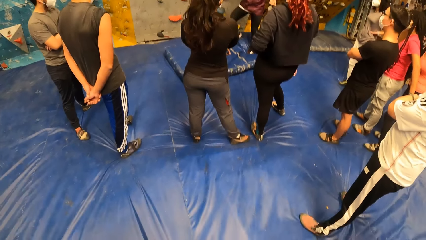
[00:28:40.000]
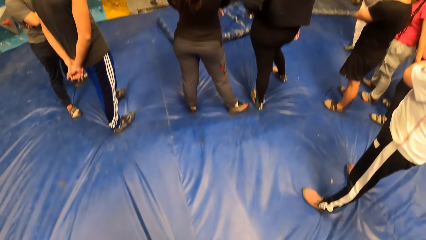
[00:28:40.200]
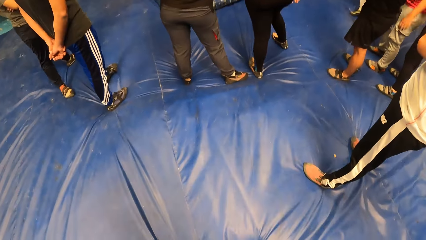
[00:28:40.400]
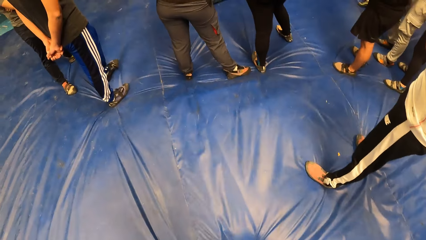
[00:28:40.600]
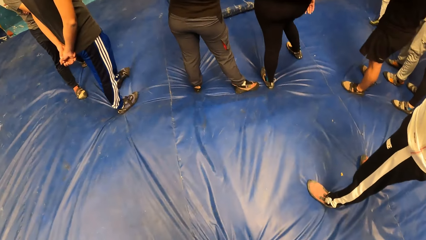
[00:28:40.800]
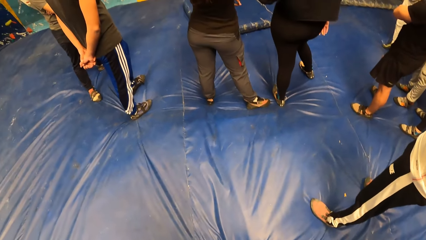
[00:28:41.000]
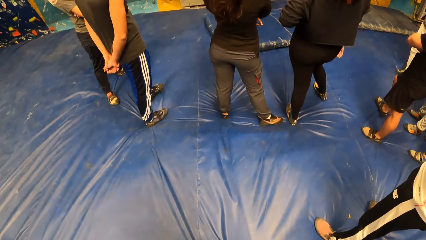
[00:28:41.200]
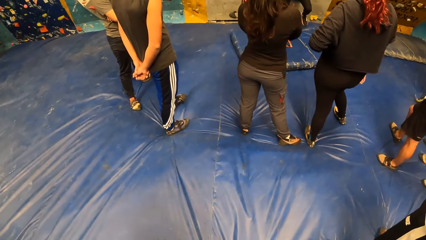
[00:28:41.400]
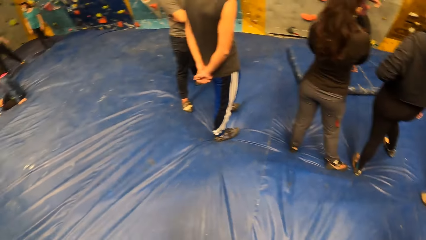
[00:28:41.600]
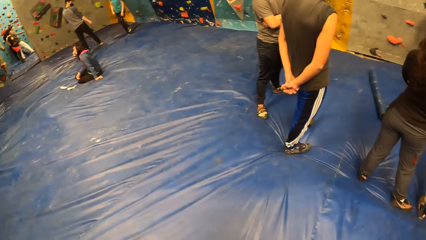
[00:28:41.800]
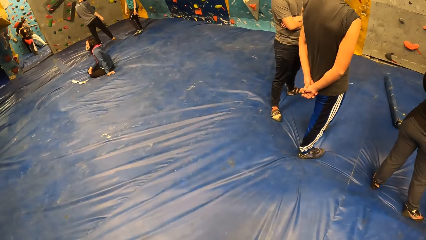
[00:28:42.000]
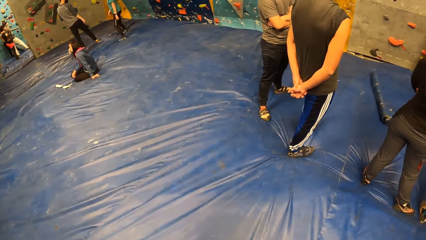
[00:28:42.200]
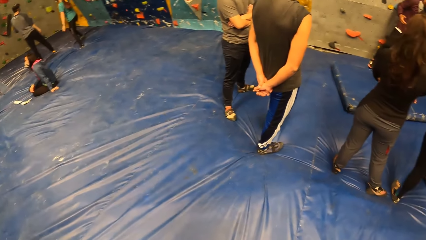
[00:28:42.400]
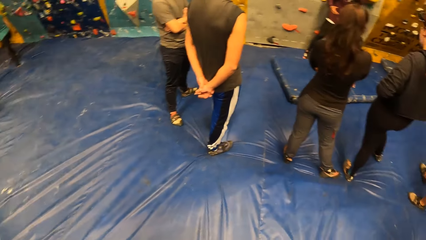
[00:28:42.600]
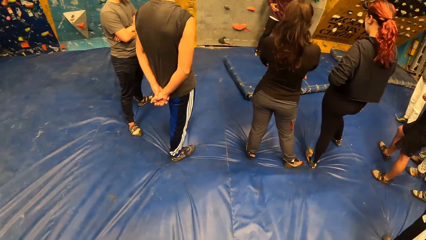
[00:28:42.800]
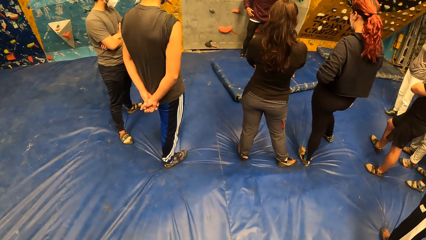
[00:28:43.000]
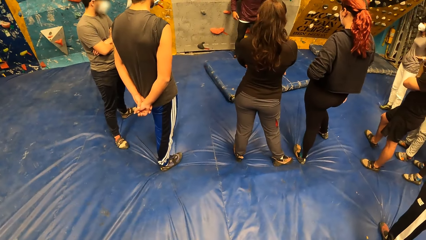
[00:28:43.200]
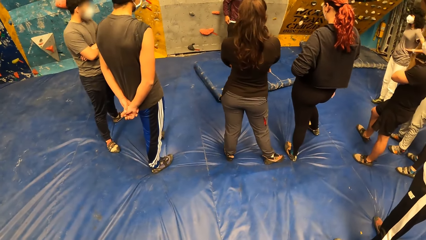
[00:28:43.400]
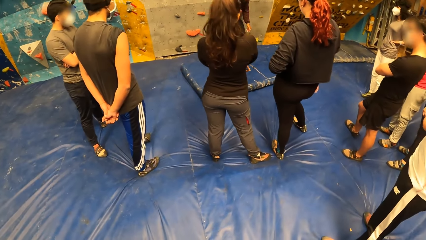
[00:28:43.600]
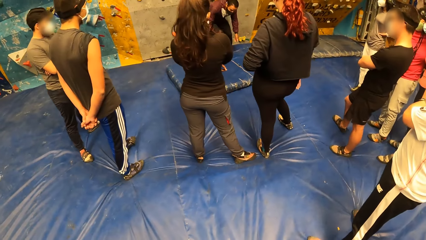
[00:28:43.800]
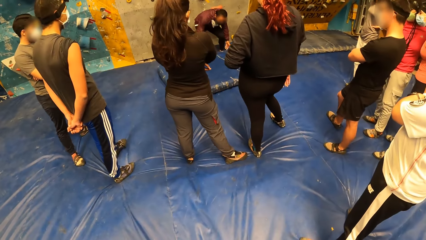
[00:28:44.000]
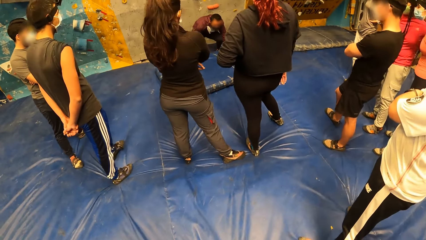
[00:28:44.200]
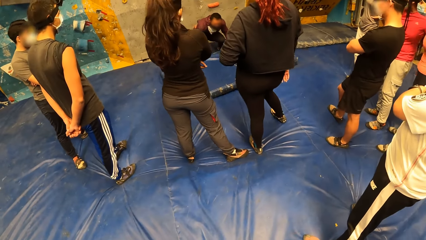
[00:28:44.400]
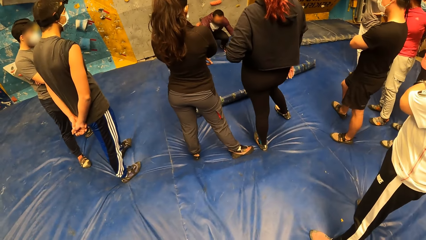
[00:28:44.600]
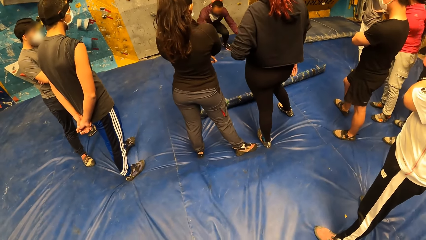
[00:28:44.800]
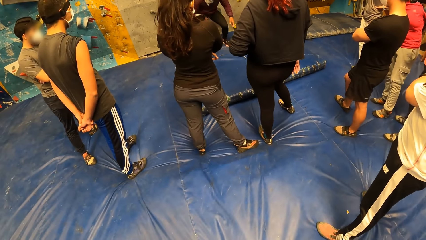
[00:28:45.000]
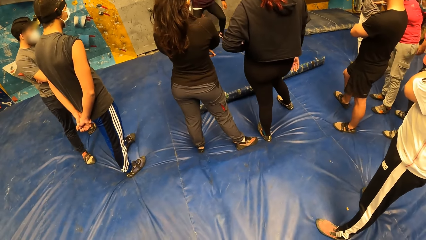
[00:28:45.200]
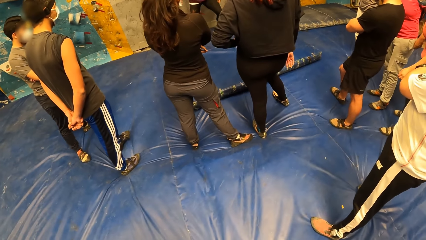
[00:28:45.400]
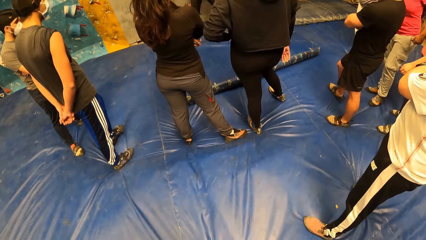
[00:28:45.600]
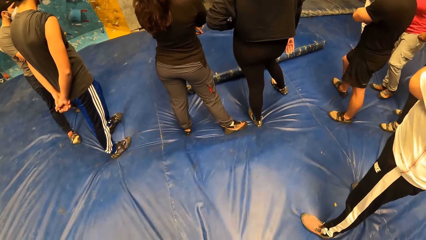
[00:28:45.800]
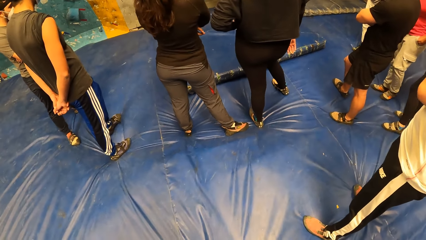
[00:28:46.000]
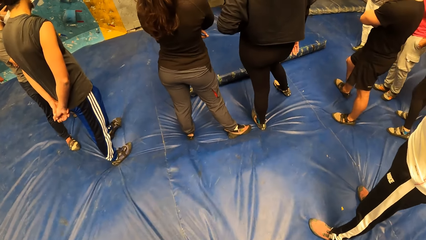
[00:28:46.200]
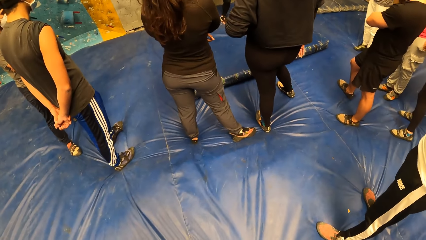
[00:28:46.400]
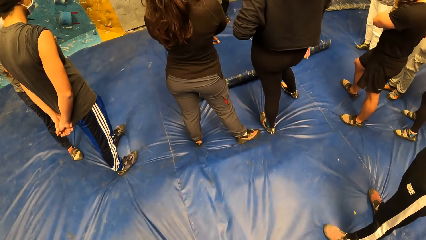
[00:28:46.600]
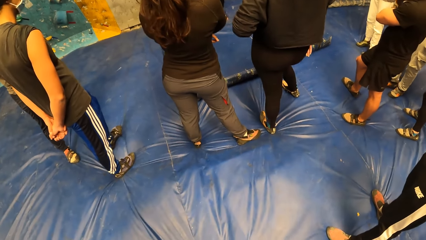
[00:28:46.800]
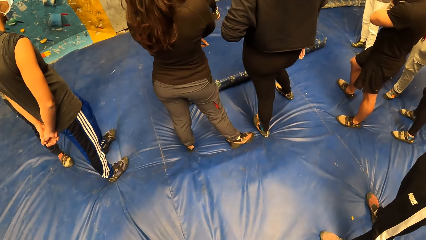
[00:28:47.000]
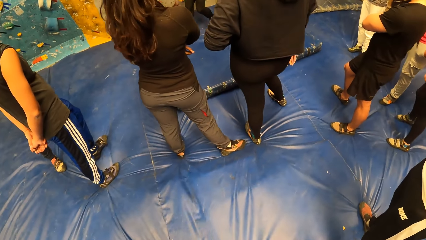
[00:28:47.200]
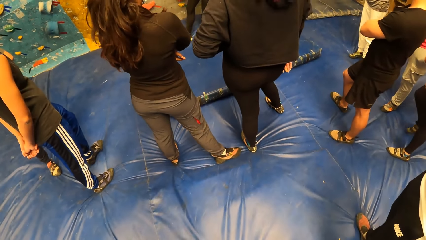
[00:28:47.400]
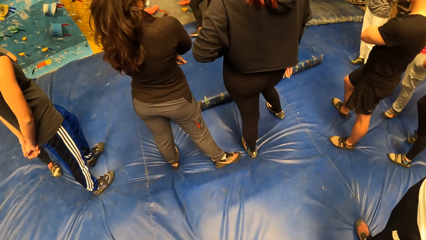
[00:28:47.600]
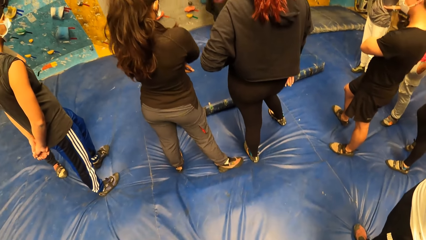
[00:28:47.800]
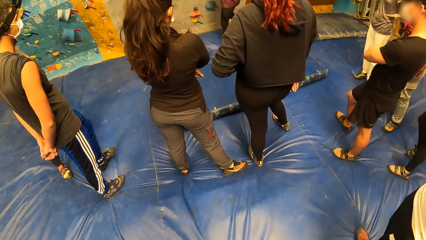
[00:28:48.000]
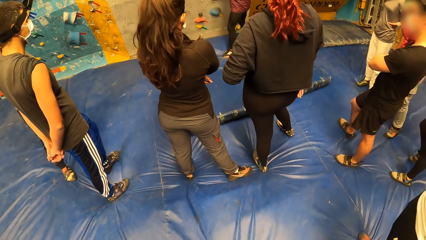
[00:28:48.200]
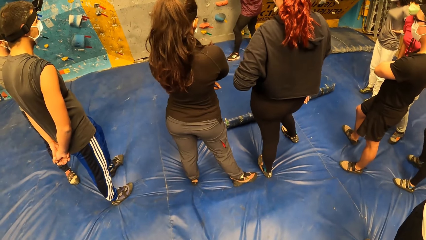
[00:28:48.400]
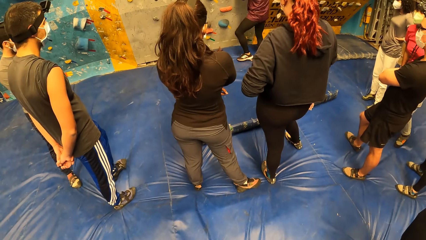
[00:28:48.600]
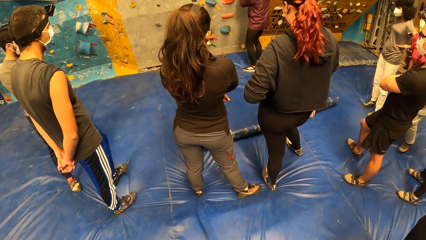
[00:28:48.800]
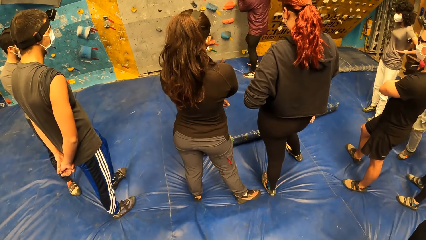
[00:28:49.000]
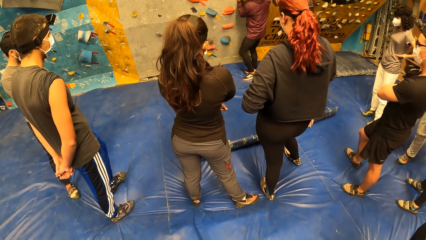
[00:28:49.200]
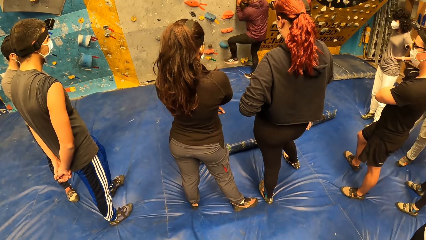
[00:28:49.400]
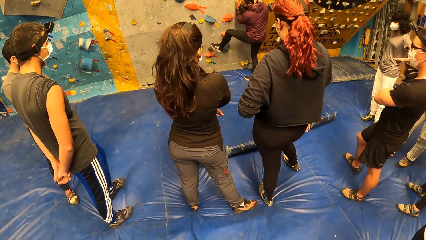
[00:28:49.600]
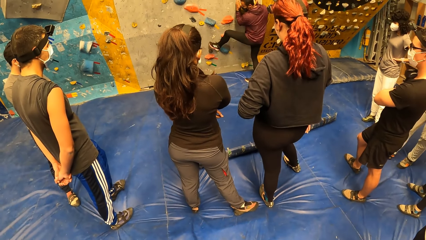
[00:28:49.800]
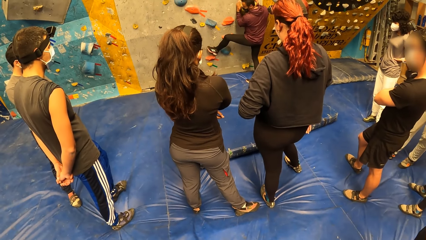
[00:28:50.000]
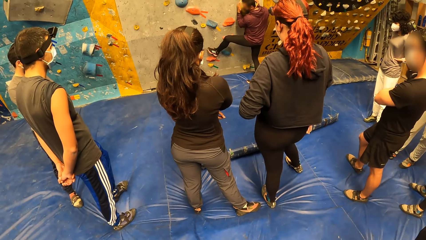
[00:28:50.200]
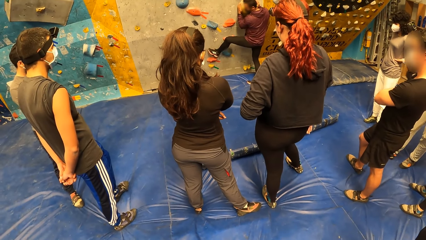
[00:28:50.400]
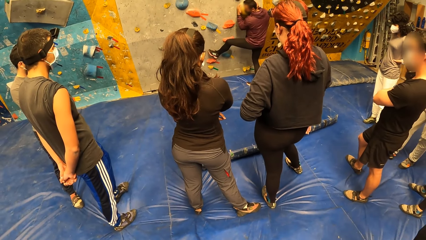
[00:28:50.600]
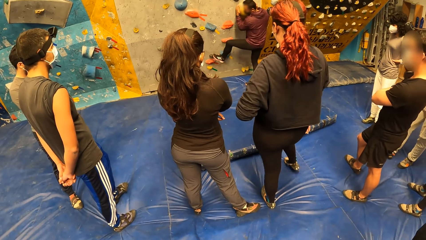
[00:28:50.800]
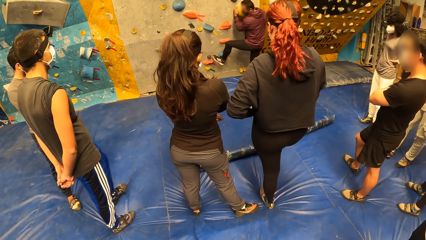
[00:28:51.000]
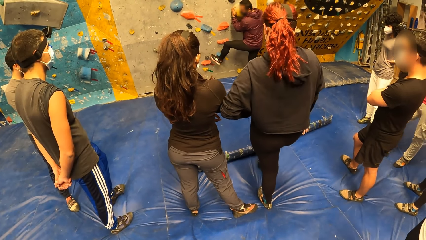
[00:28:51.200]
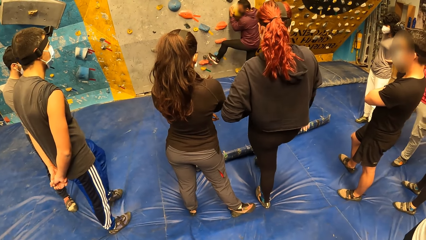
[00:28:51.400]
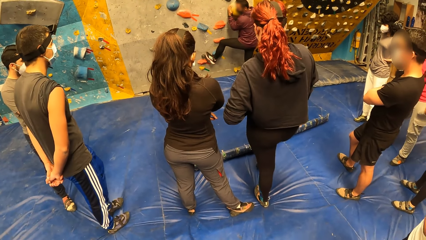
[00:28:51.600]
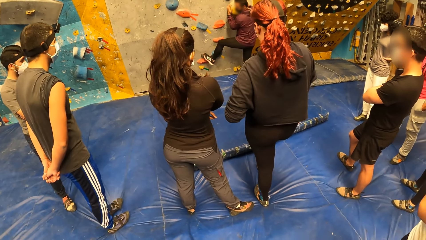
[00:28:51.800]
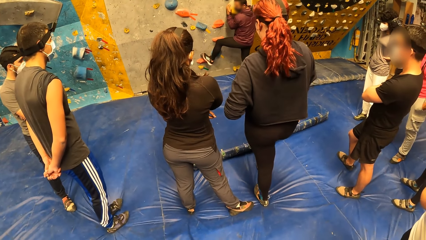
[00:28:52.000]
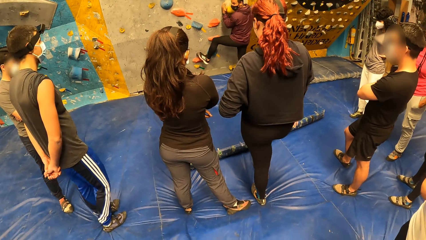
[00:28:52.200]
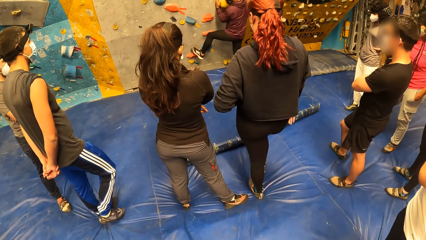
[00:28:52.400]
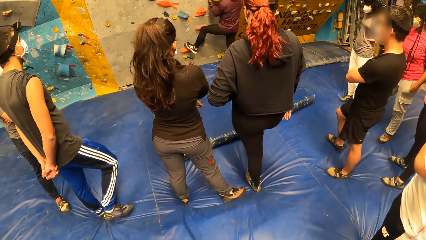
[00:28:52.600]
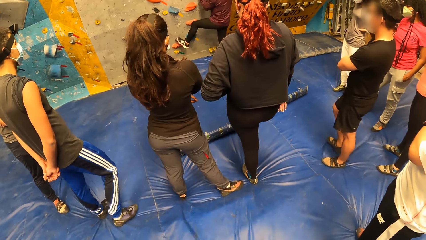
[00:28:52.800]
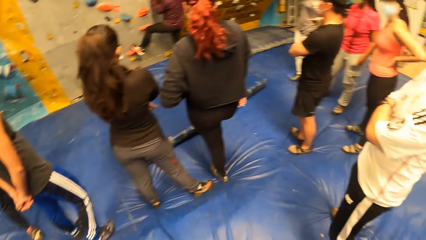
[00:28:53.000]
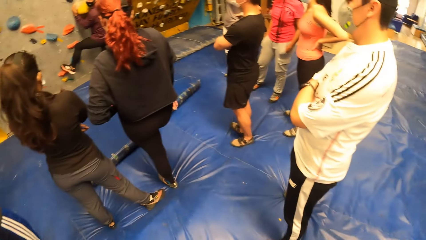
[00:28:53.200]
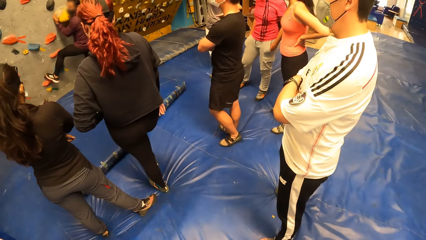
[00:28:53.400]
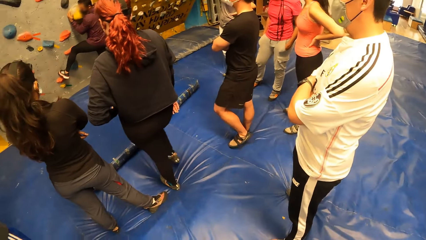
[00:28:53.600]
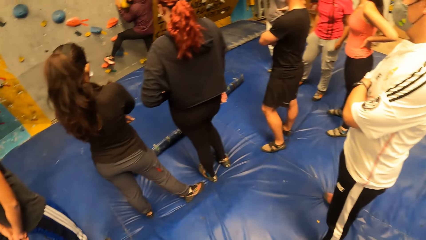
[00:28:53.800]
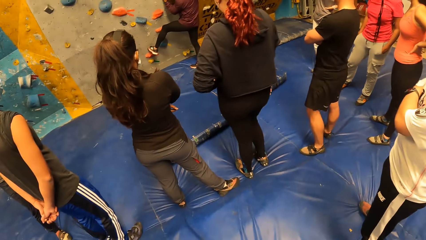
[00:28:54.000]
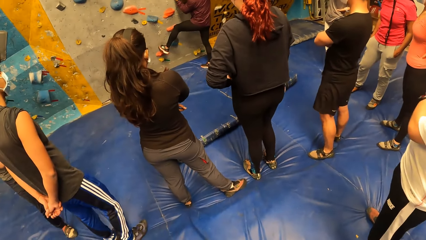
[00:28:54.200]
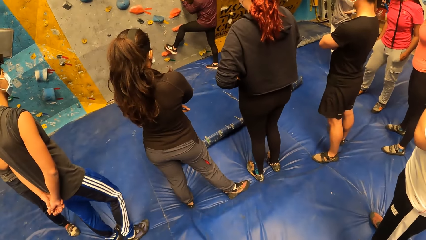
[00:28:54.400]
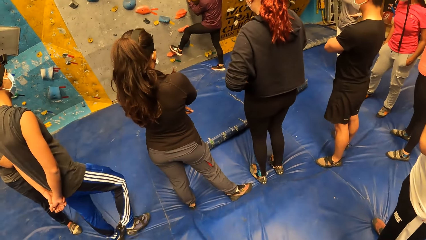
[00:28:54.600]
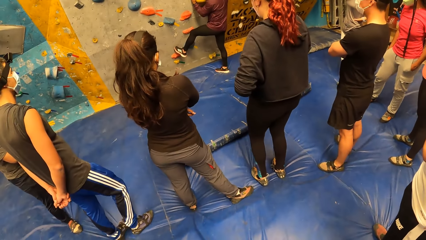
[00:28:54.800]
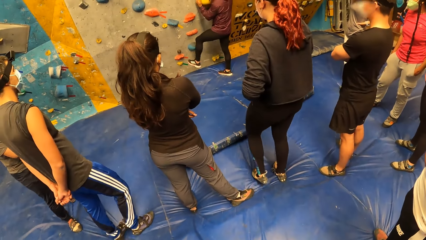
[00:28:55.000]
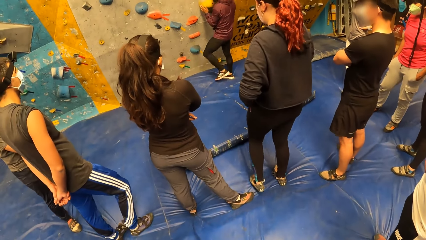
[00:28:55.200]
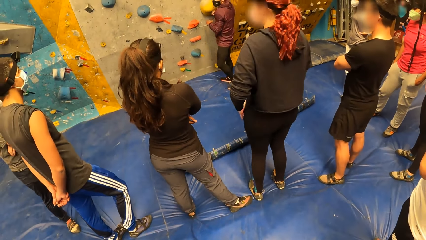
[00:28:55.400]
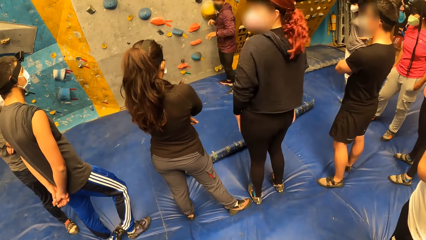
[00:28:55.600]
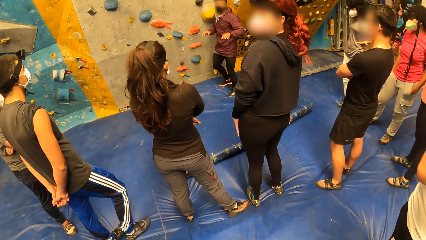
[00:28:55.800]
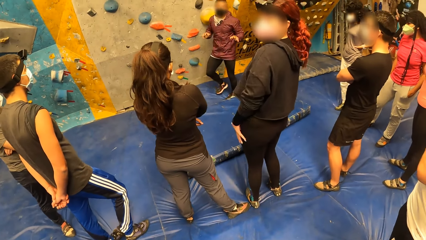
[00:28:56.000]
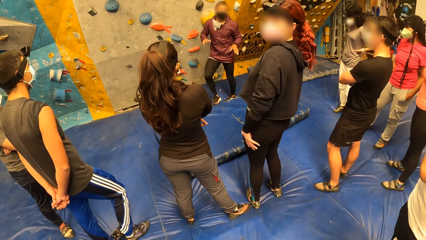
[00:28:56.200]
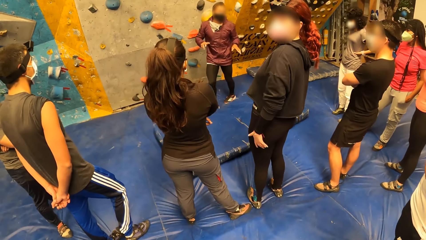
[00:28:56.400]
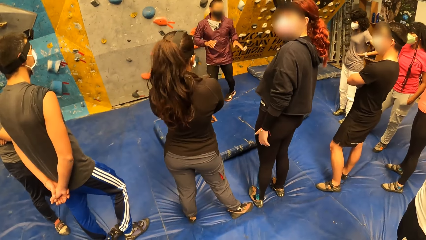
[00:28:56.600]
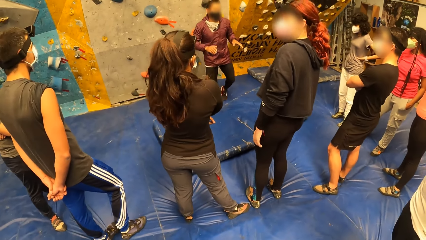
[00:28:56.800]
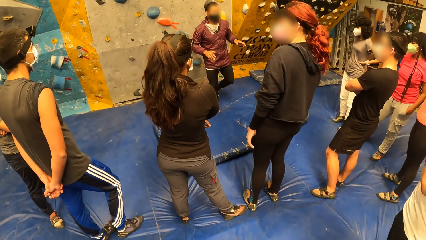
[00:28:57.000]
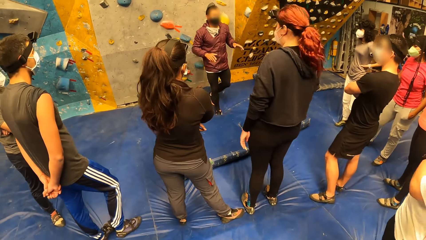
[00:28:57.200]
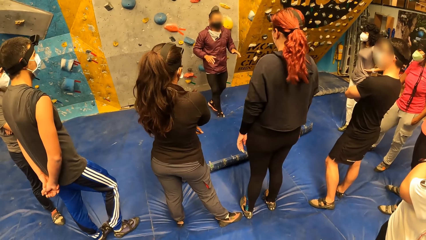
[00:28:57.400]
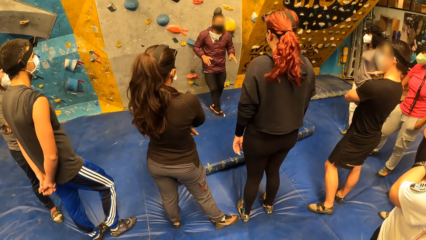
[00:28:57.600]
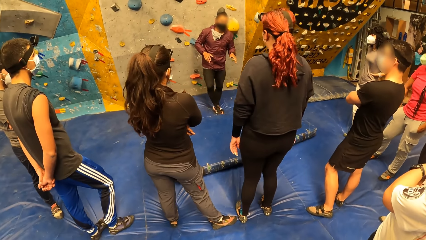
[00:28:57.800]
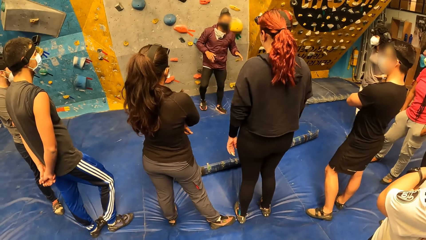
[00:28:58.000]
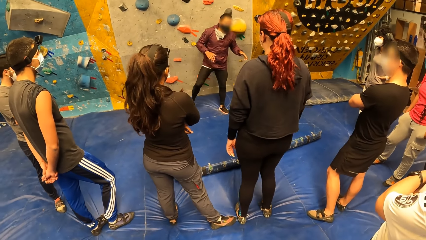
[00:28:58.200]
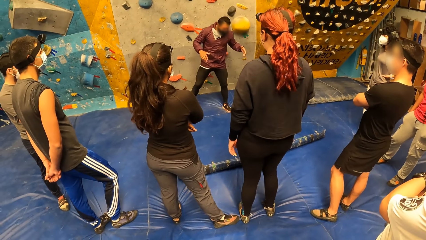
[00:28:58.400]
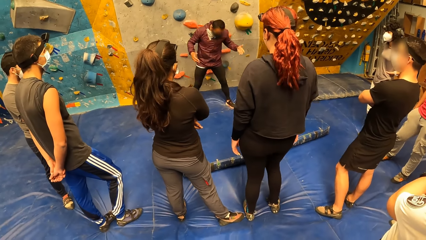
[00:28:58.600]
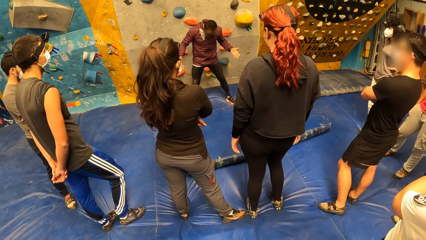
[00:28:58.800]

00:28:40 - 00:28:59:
The camera wearer looks around. The instructor moves a mattress on a landing mattress with both hands. The instructor places his left leg on a foot and hand grip on the bouldering wall and demonstrates a rock climbing game. A woman kicks the mattress on the landing mattress with her right leg. The instructor gesticulates with both hands and explains the rock climbing game.
